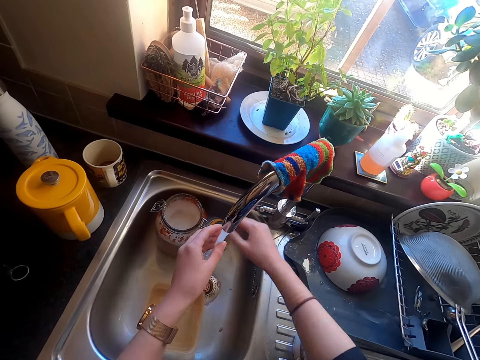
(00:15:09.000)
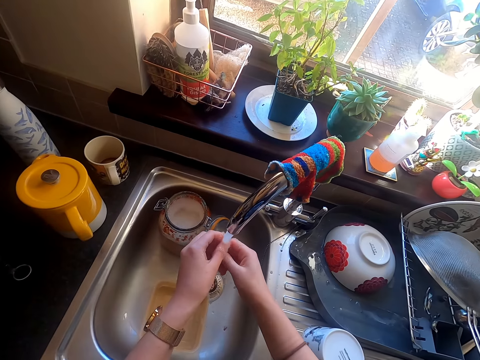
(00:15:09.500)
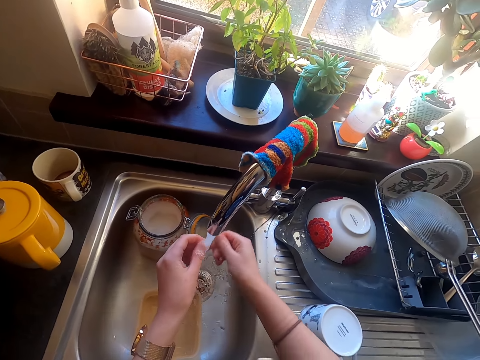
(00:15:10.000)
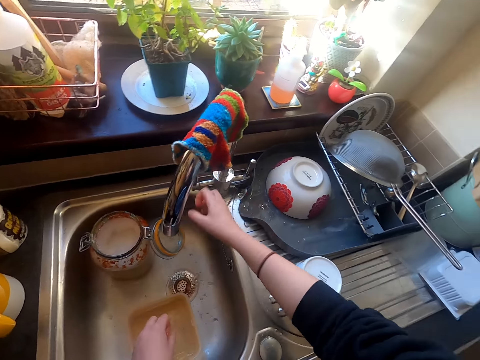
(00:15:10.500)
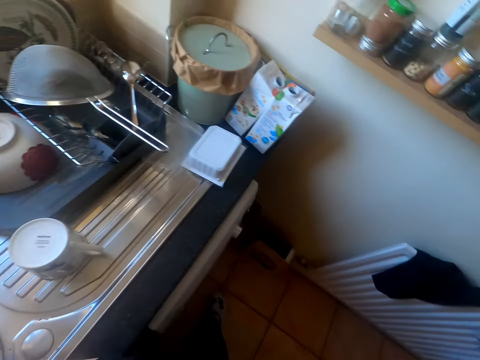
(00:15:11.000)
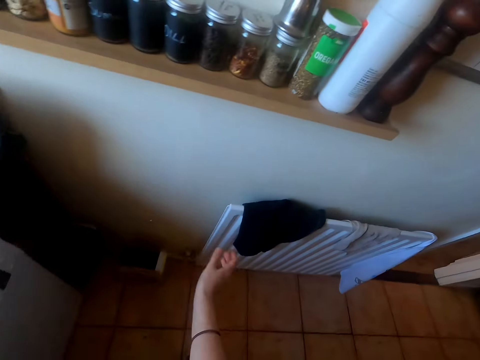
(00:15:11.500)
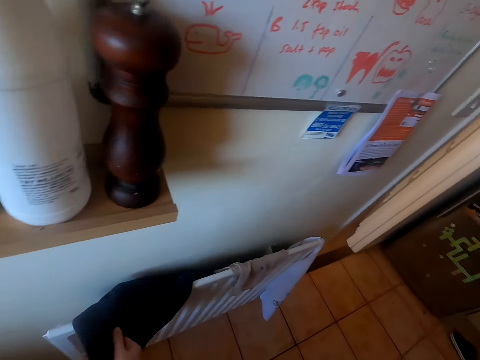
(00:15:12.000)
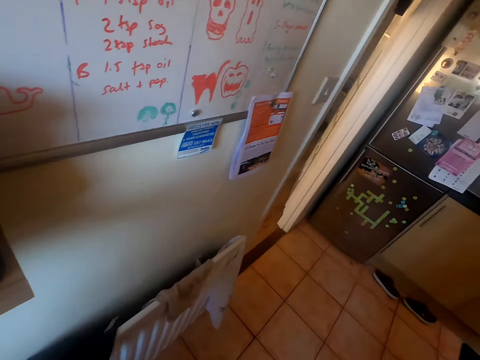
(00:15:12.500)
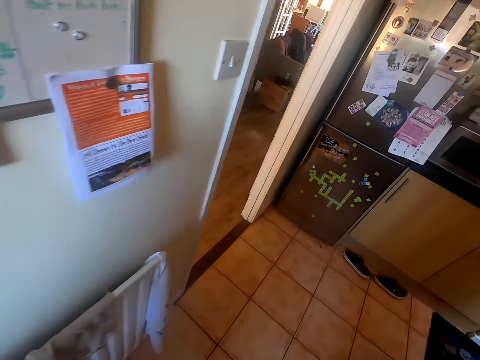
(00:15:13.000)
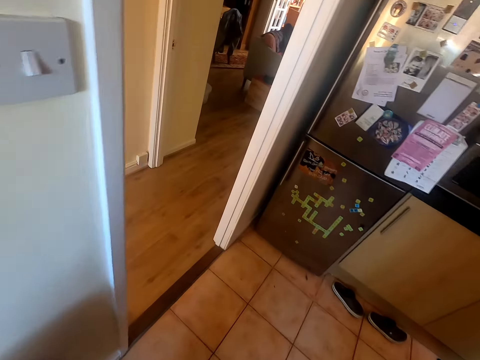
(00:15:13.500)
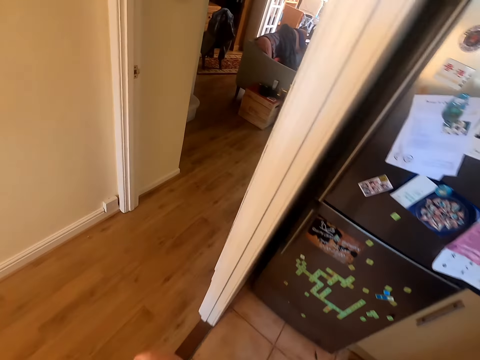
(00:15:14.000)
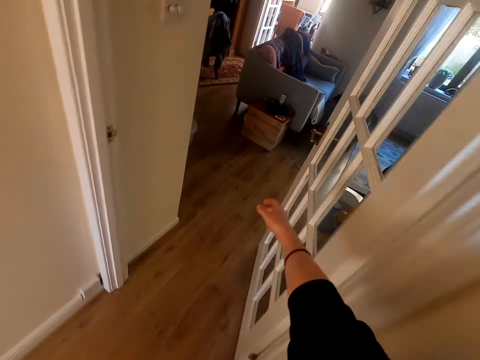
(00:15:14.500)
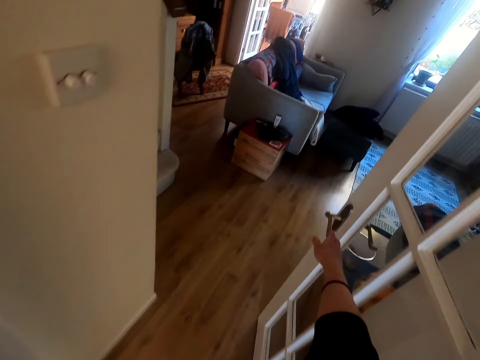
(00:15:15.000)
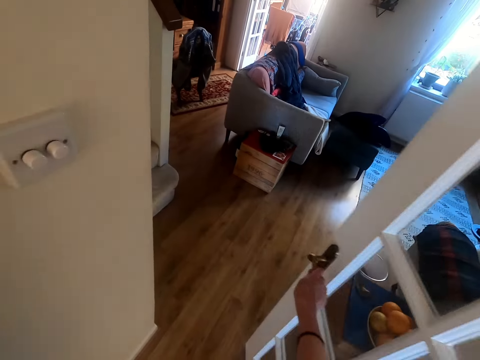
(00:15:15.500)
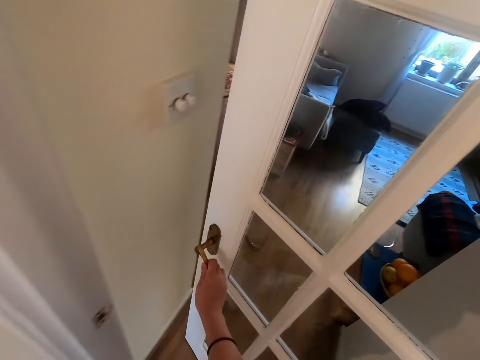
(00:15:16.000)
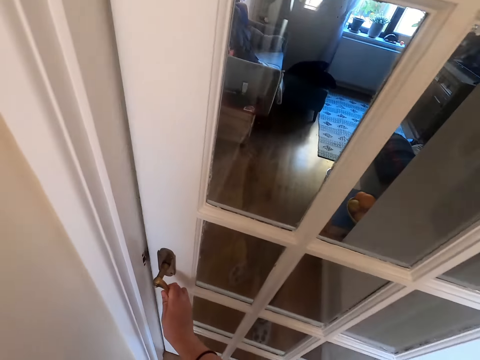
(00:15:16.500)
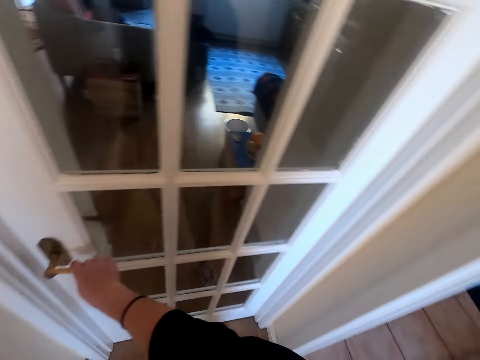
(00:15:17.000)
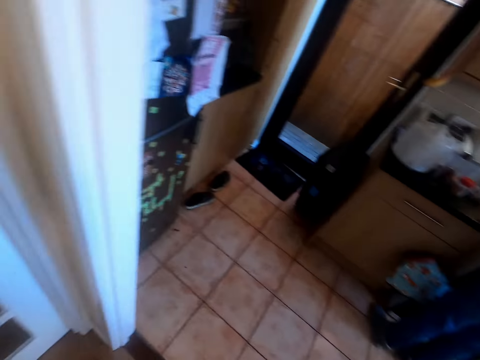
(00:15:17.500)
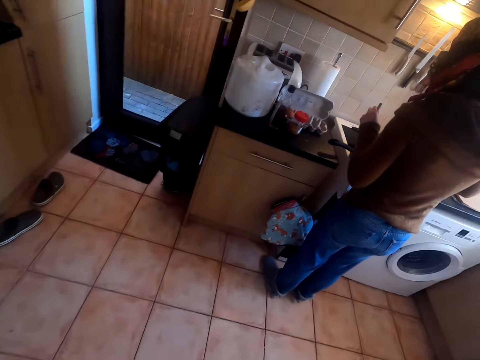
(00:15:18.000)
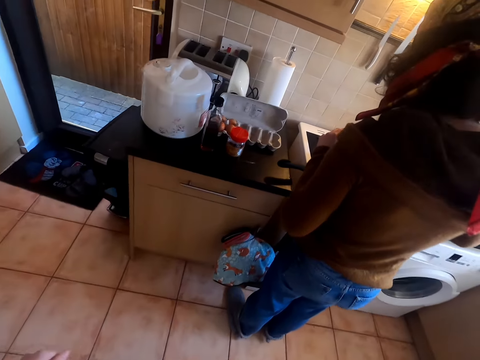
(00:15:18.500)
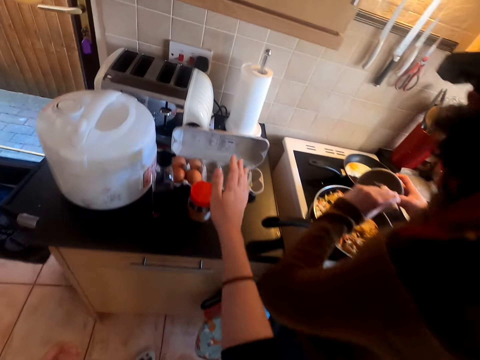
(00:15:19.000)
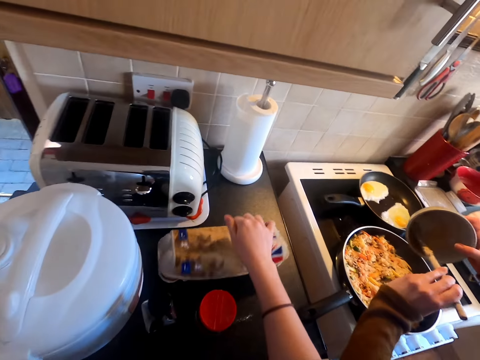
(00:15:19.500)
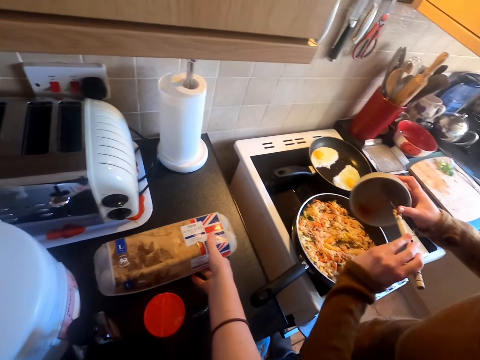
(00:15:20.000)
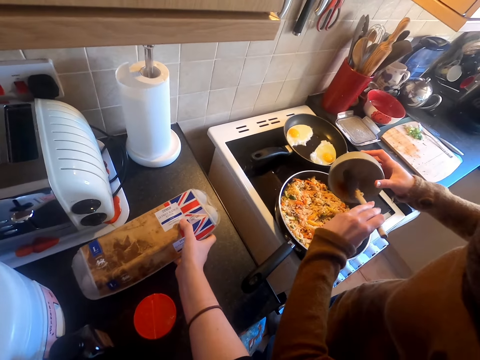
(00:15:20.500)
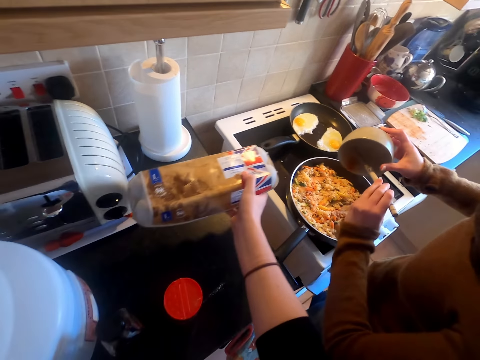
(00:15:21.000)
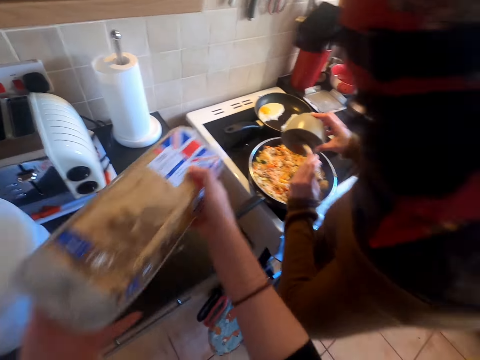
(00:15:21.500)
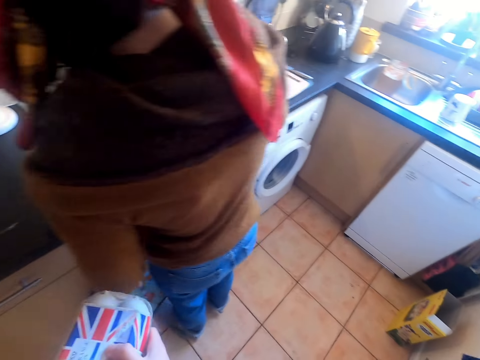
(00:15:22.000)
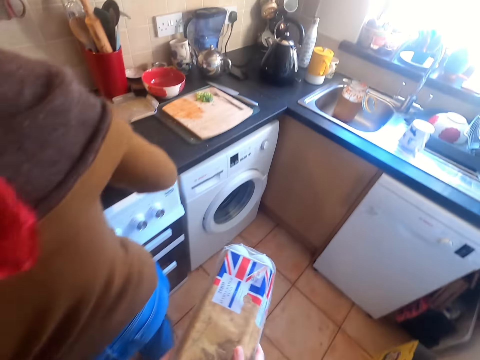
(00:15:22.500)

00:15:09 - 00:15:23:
The camera wearer turns on the sink tap. They wash the hands. They turn off the sink tap. They walk around. They wipe the hands with the towel. They walk around. They close the door. They walk around. They close the egg crate top. They take the egg crate. They walk around.

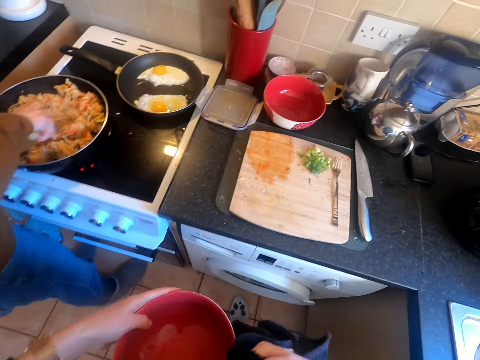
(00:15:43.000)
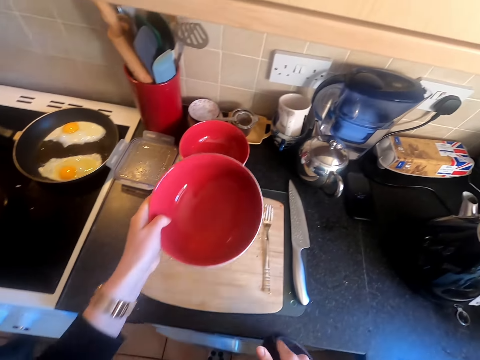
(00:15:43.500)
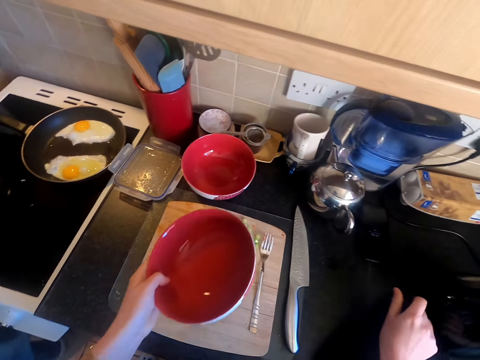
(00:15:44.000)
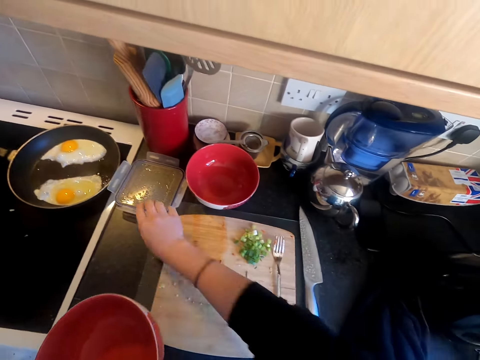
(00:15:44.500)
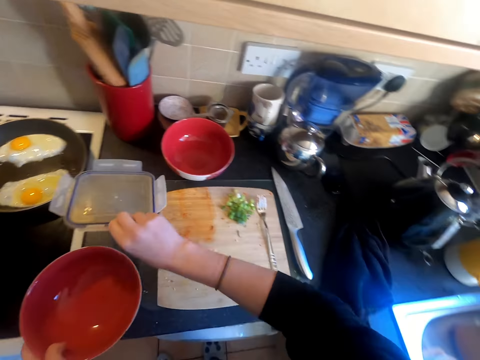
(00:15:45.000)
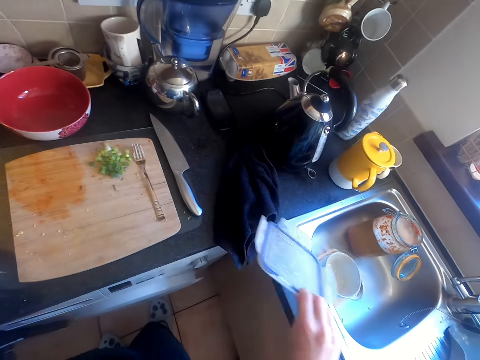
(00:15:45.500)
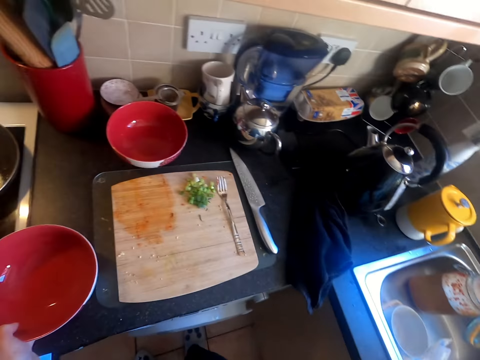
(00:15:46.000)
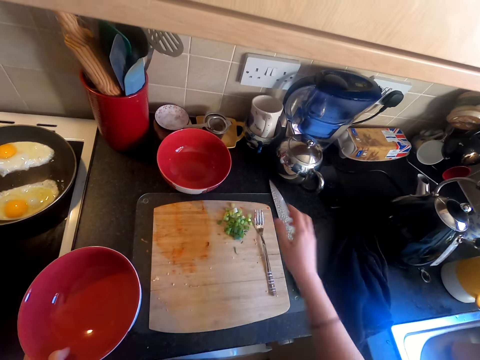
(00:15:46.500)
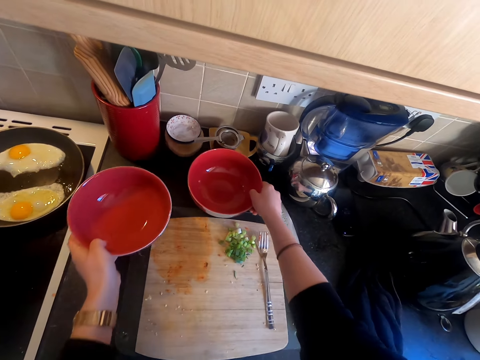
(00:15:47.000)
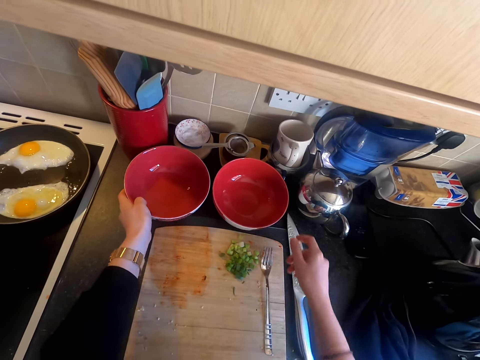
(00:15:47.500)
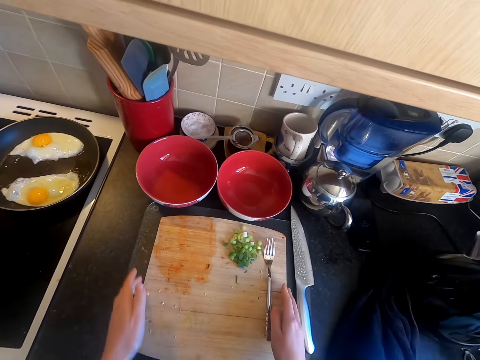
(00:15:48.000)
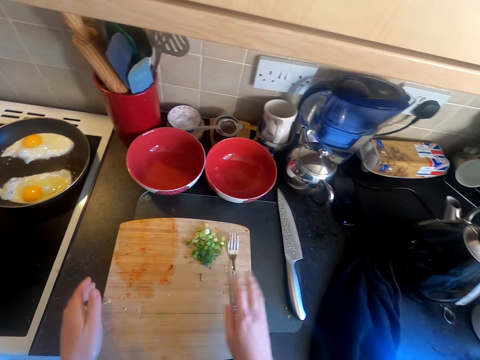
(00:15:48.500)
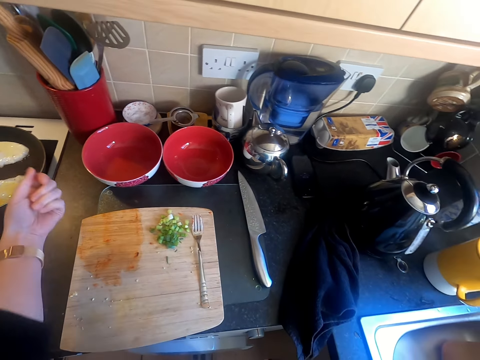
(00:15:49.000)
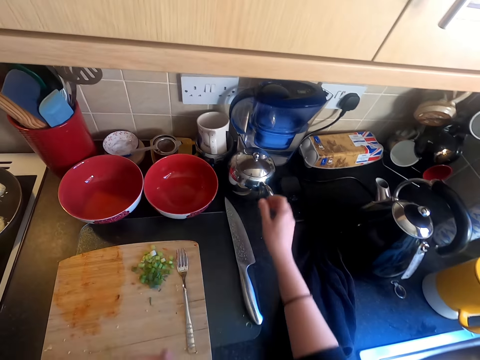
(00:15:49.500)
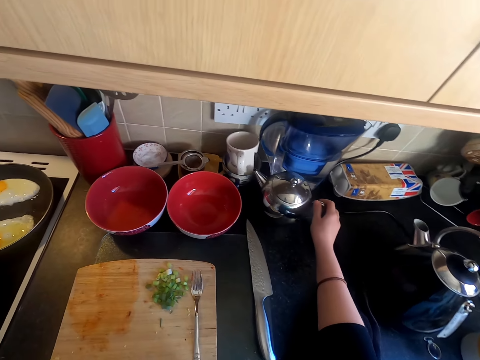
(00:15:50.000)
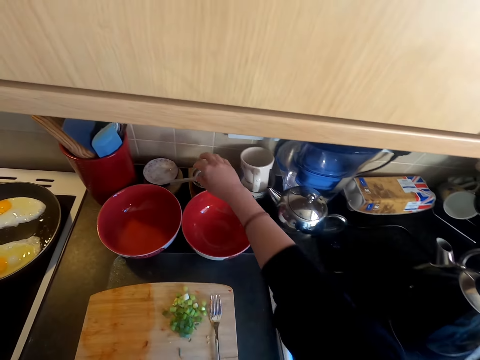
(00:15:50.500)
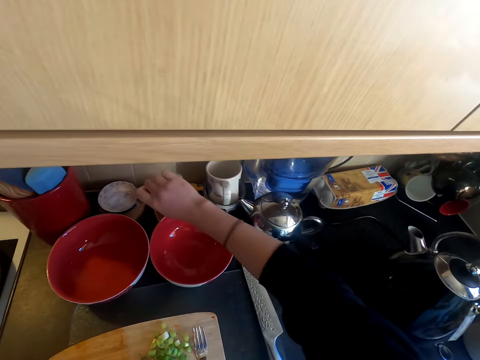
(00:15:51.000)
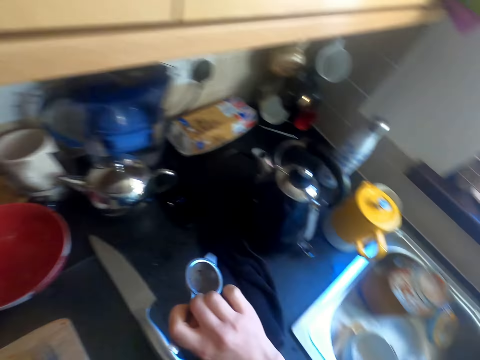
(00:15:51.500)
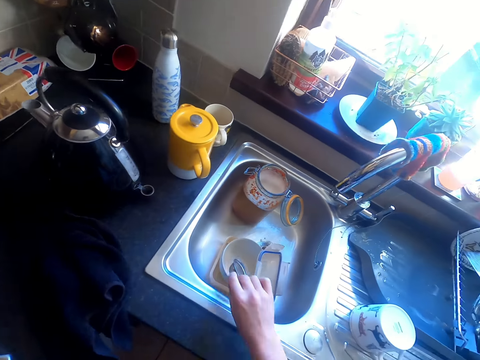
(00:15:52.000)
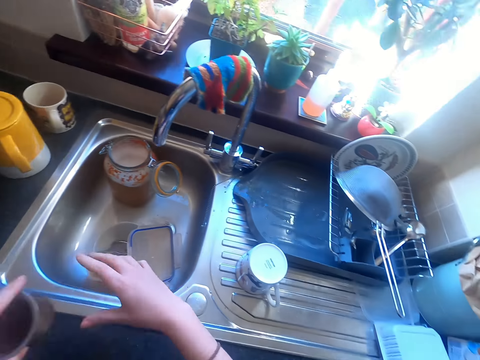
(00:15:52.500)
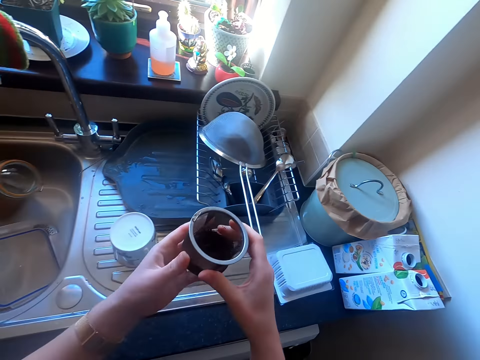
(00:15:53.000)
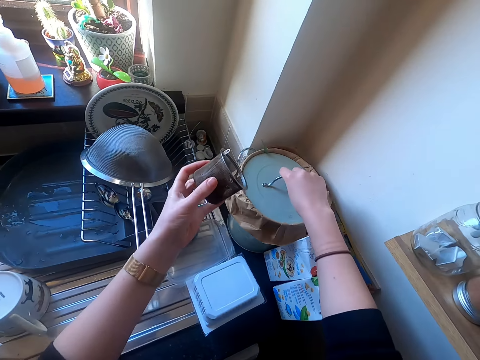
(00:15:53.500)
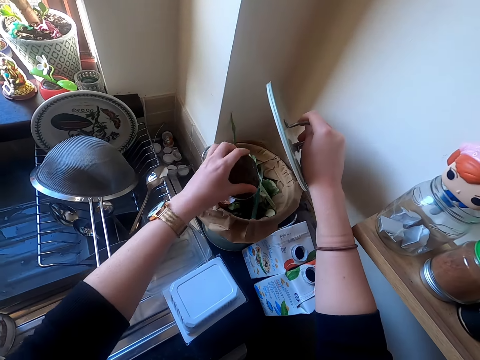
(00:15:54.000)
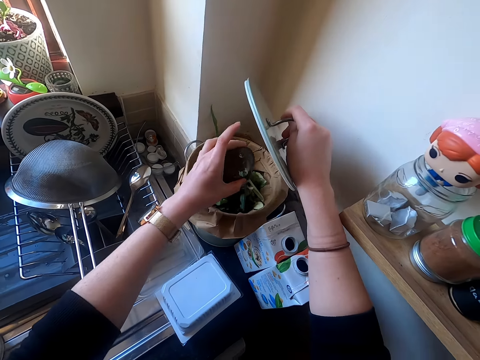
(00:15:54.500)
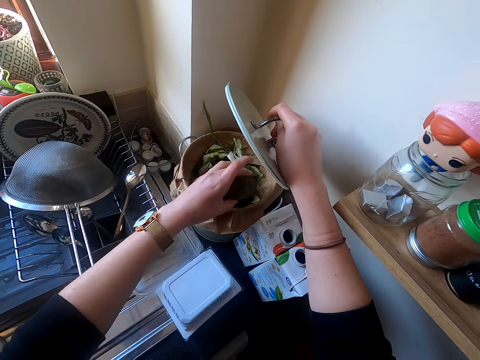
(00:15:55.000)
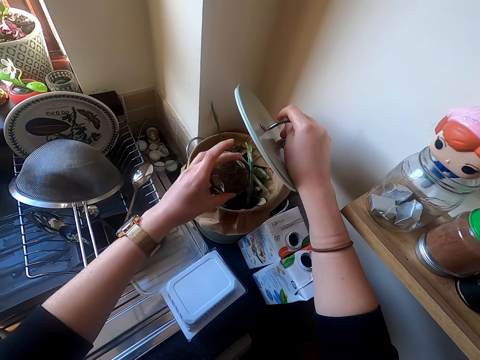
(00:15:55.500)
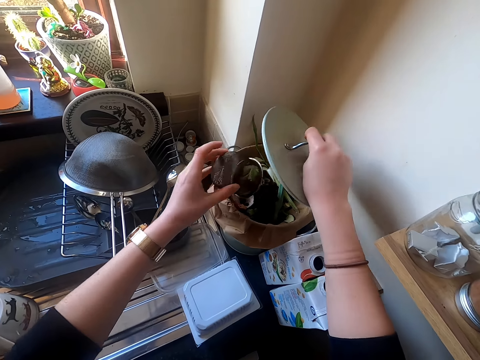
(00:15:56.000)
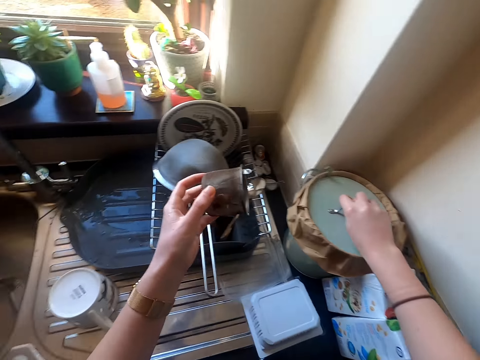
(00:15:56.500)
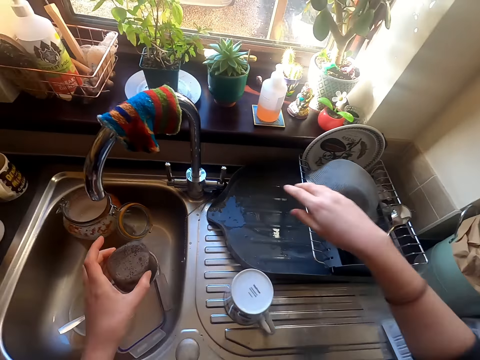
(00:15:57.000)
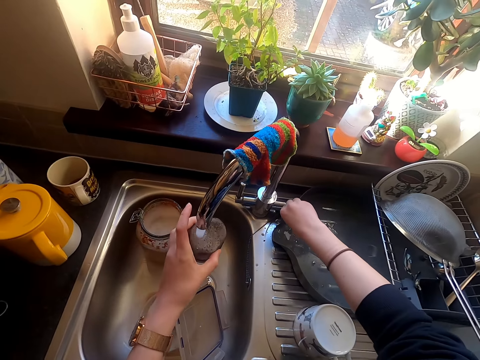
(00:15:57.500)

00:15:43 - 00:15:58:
The camera wearer puts the towel on the counter. They pick up a container cover. They put the container cover in the sink. They move a bowl on the kitchen working surface. They place the bowl on the kitchen working surface. They move a chopping board. They pull the cloth up the arm. They move a kettle. They pick up the sieve. They put the sieve in the sink. They hold a filter. They lift the dustbin lid. They pour the content of the sieve in the dustbin. They close the dustbin. They open the tap.
